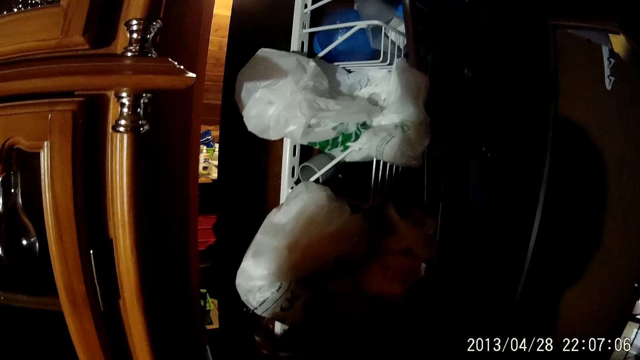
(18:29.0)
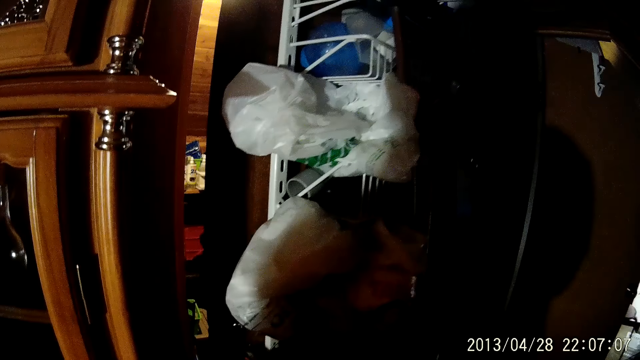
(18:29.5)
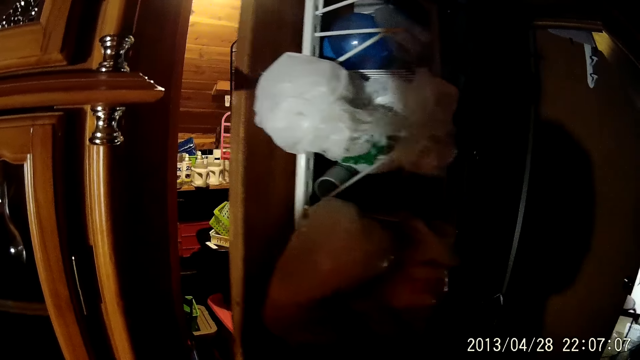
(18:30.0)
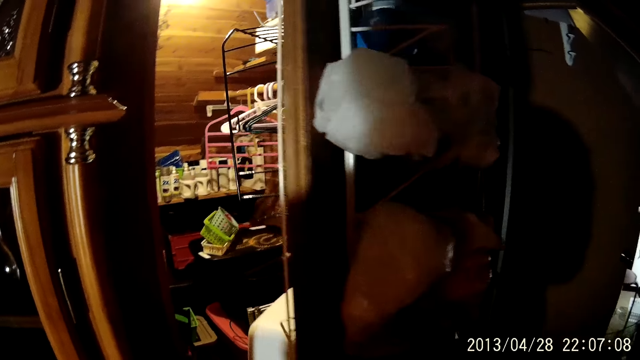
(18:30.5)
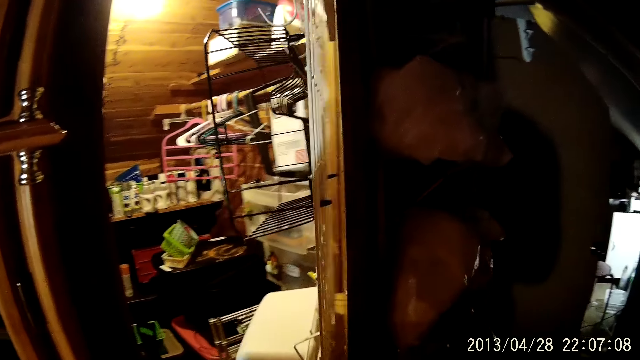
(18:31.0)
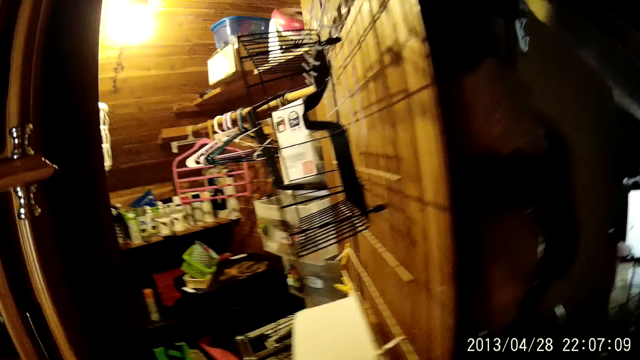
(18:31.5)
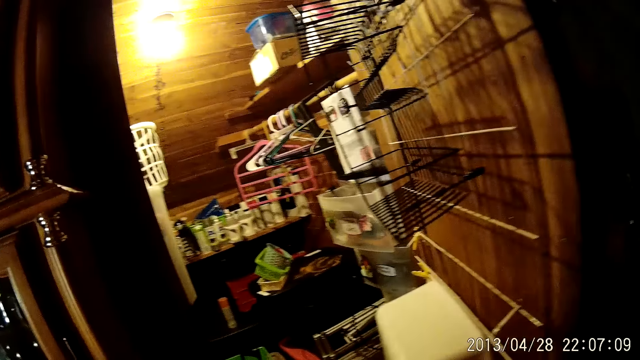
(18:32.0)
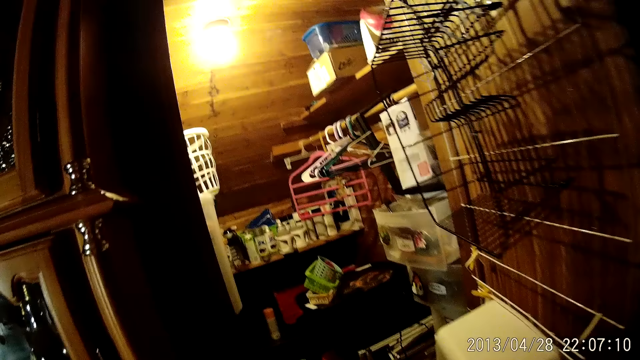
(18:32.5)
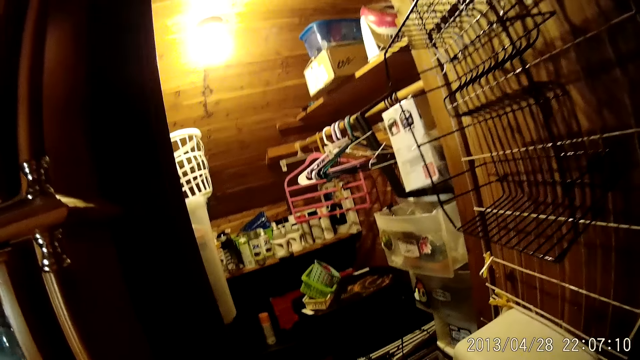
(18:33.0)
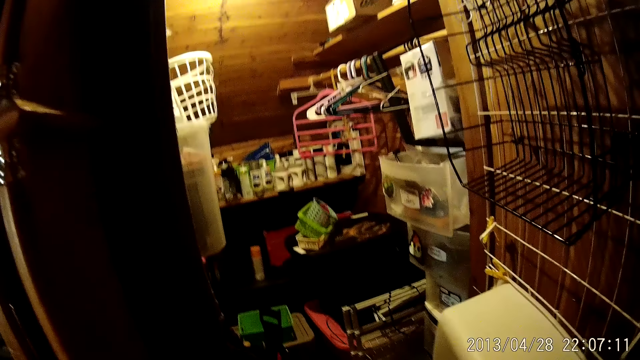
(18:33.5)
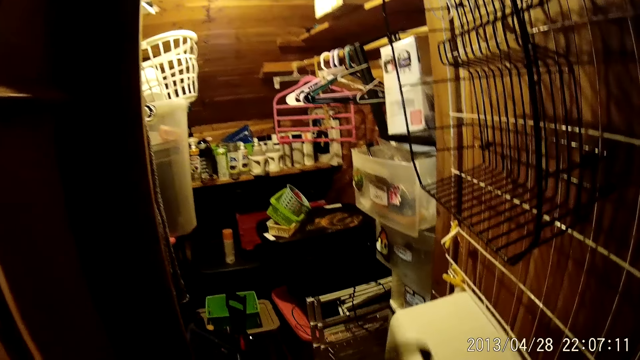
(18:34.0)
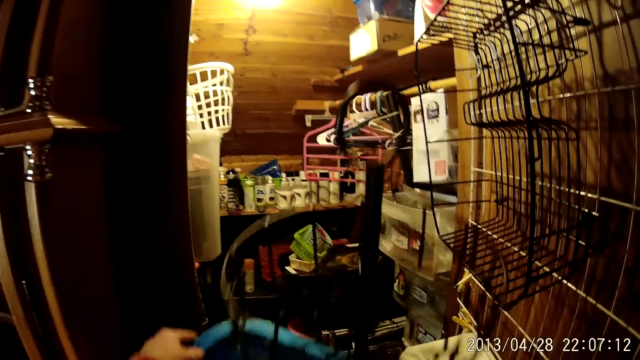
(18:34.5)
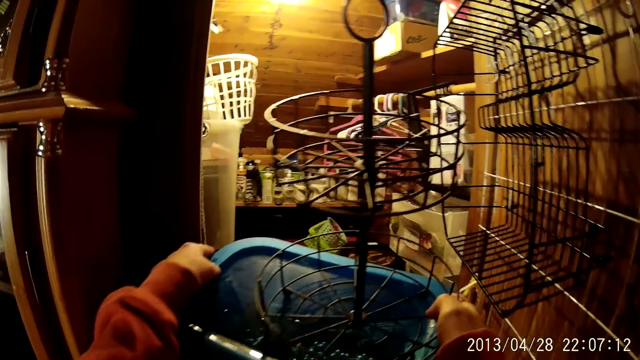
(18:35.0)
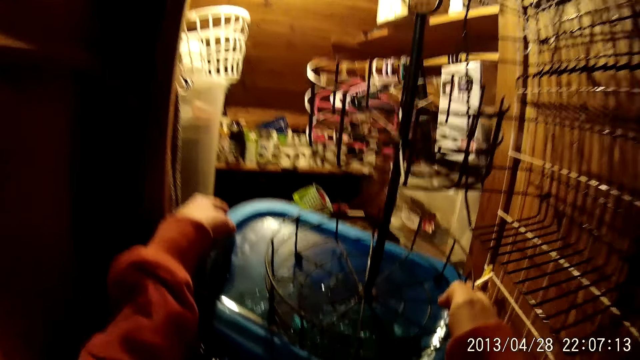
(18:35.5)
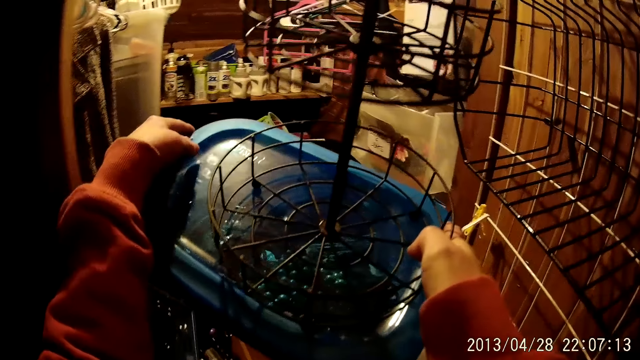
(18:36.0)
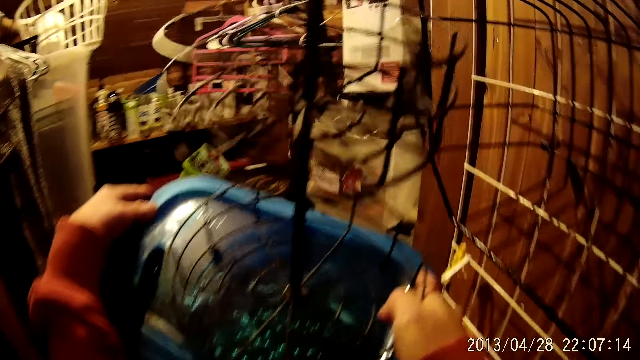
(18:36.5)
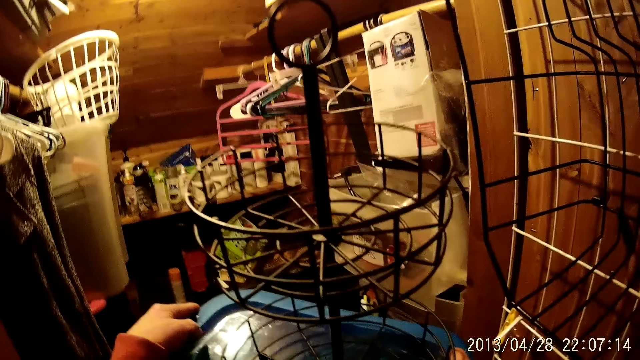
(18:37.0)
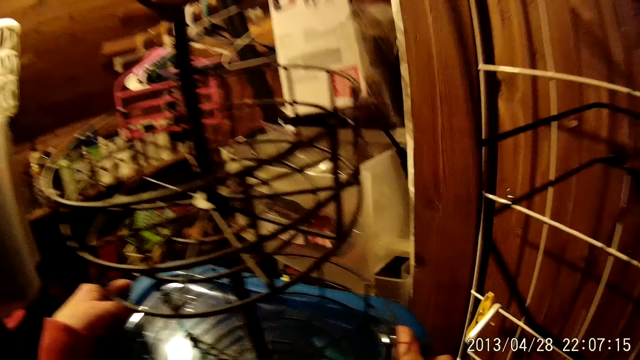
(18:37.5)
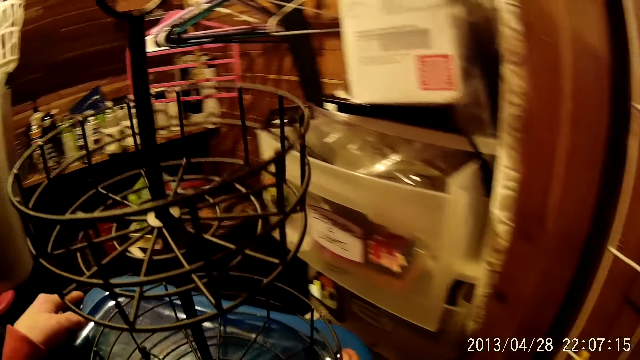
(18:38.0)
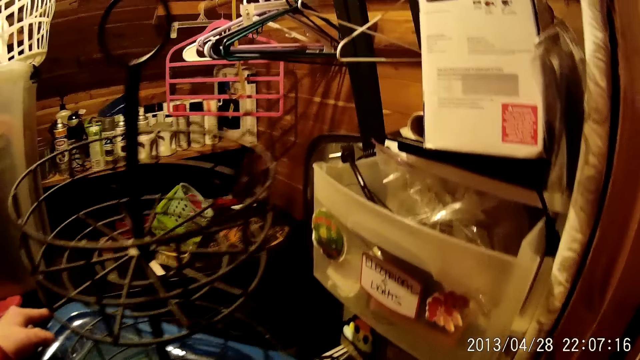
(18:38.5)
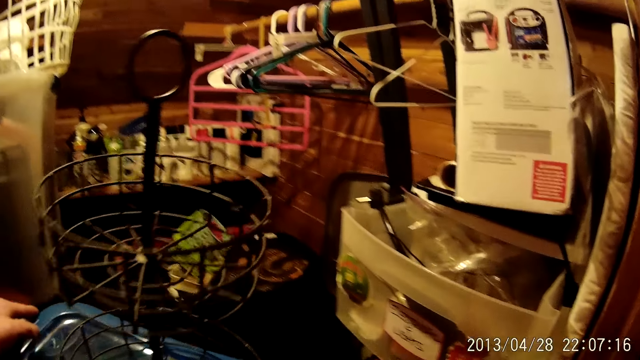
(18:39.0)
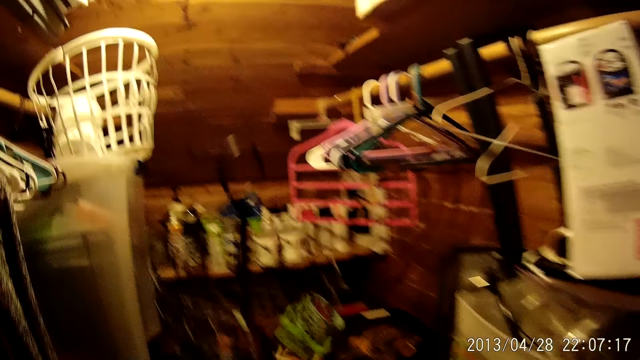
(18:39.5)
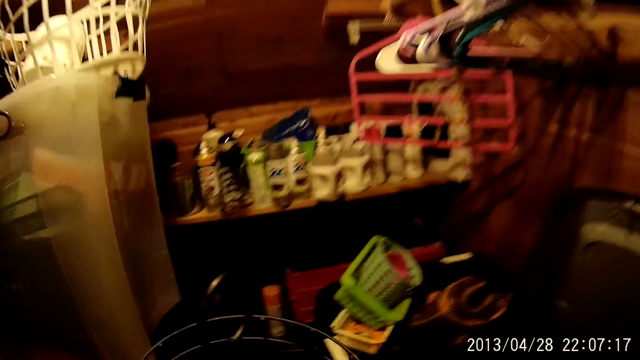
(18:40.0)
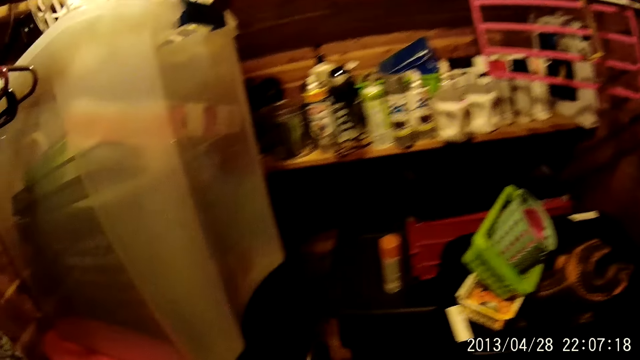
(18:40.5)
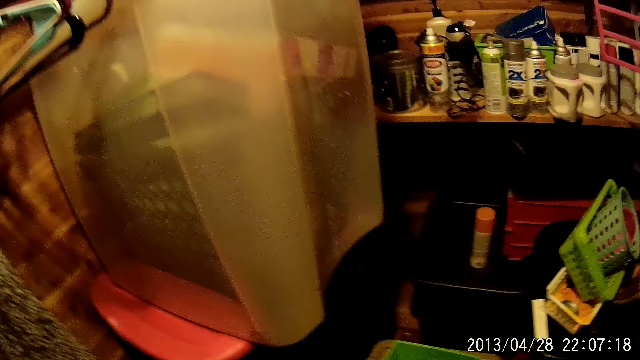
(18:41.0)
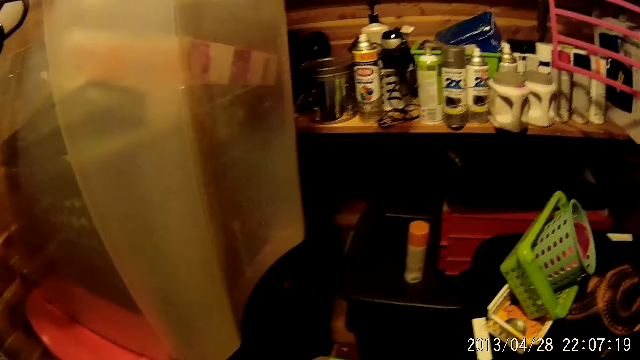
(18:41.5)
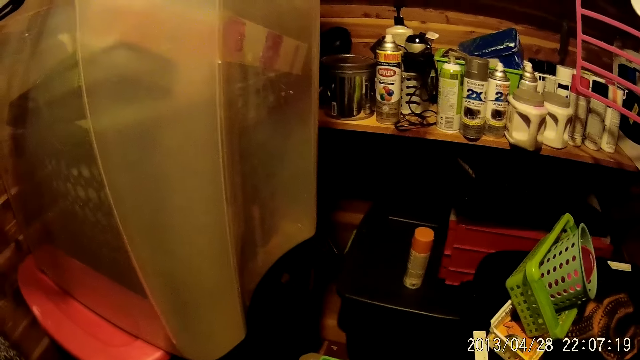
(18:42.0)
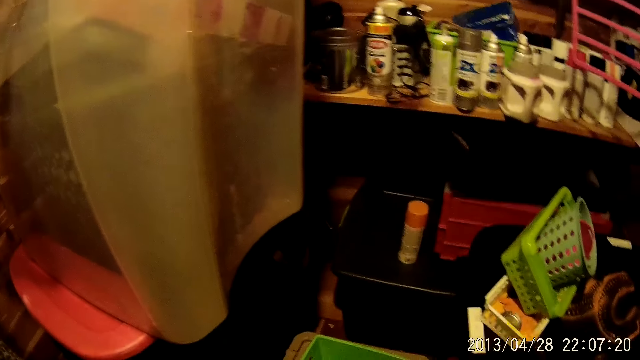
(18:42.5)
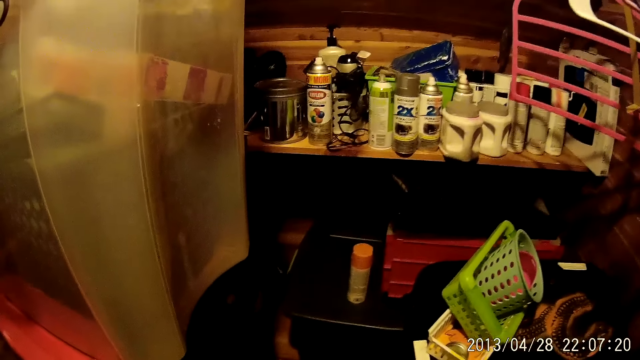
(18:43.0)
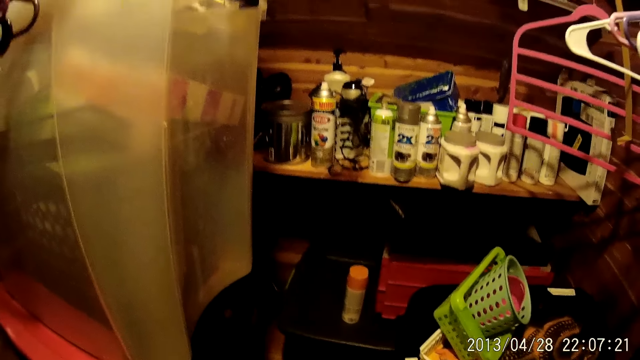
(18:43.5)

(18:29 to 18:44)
The camera wearer stands. They open a door. They walk into the dressing room. They place something on the floor.

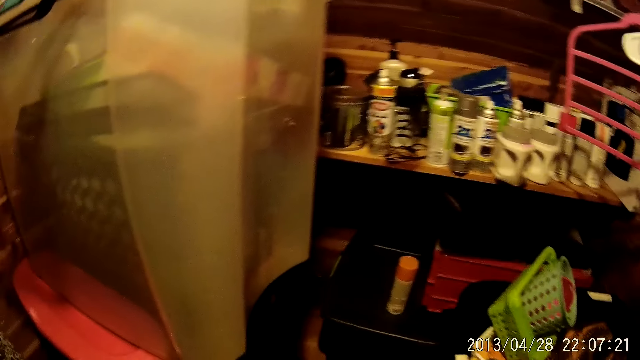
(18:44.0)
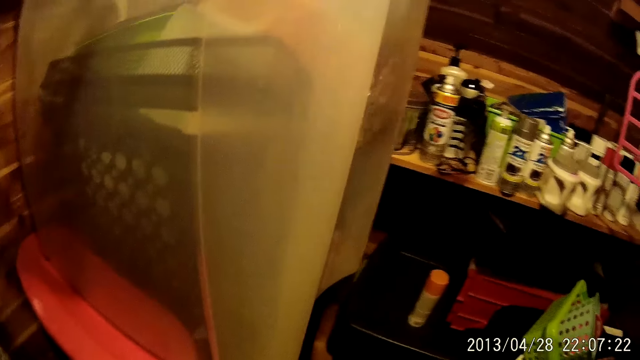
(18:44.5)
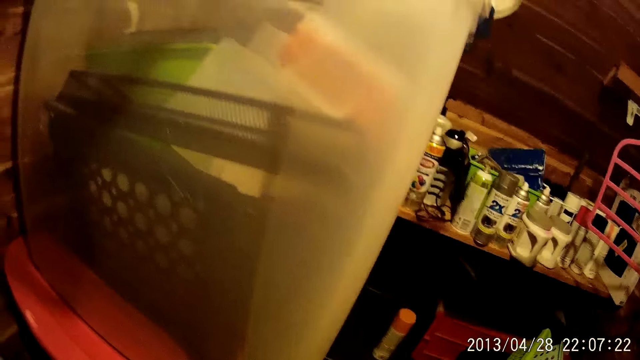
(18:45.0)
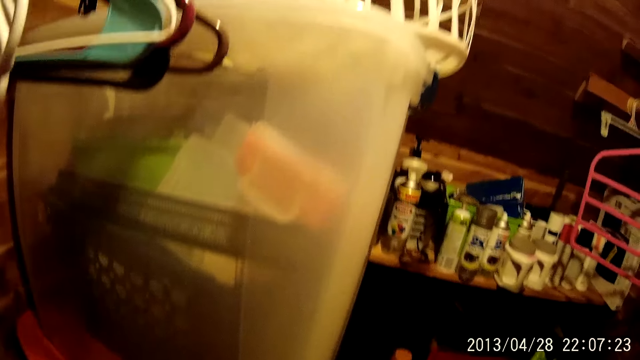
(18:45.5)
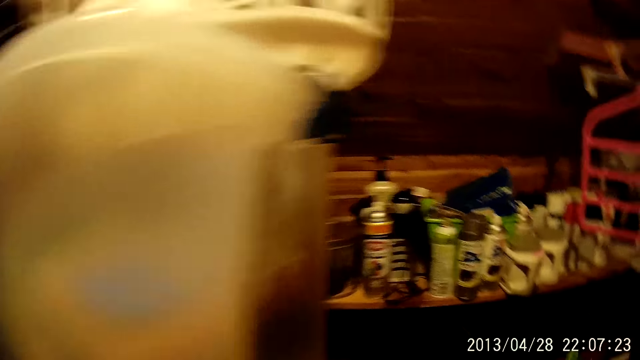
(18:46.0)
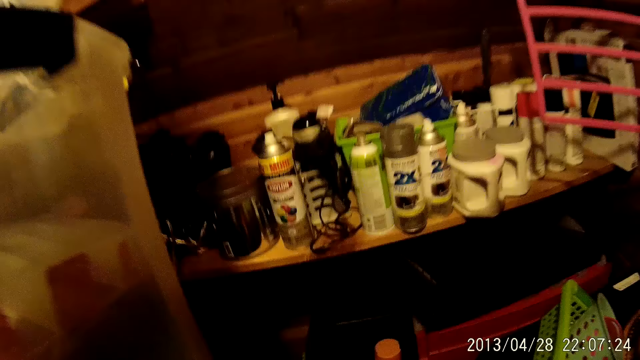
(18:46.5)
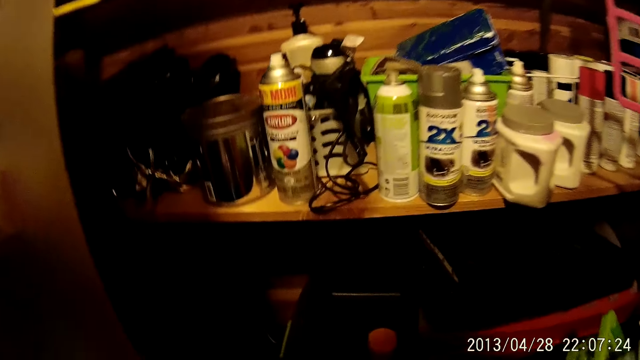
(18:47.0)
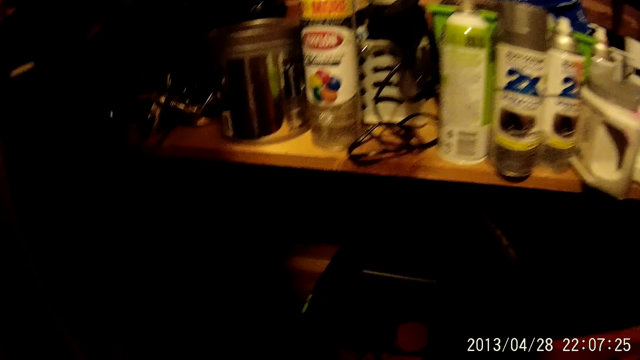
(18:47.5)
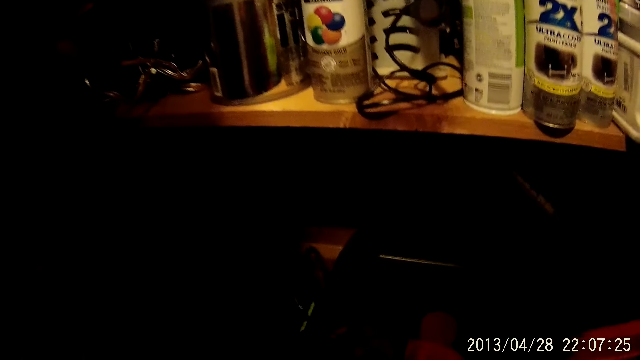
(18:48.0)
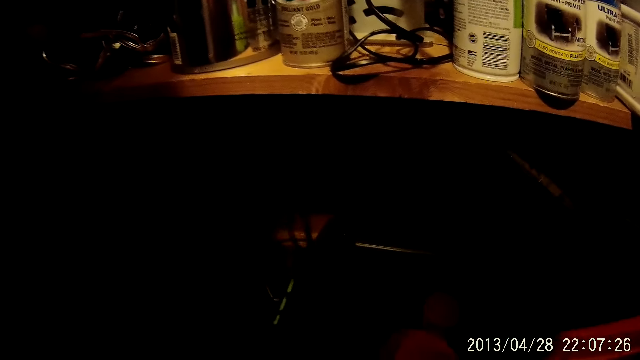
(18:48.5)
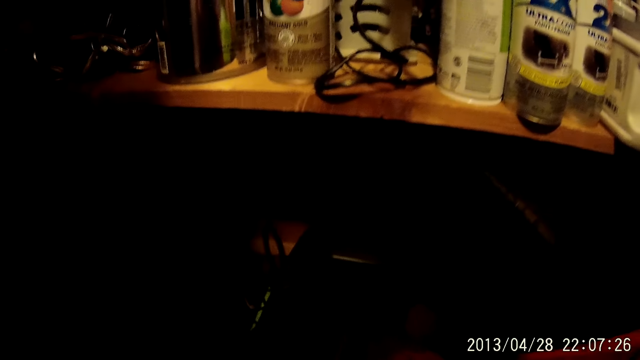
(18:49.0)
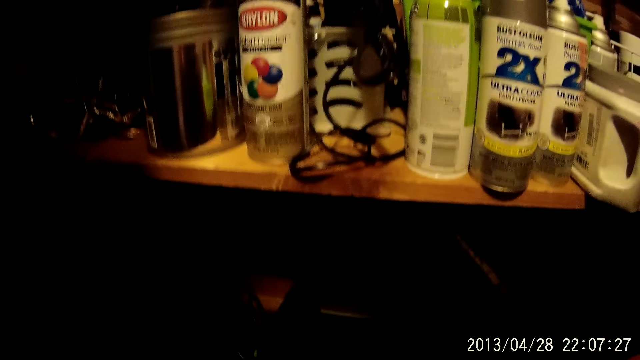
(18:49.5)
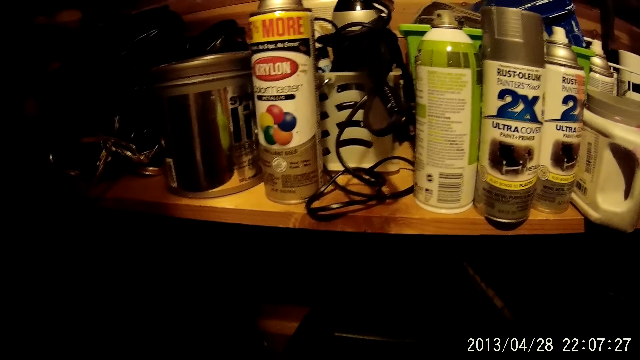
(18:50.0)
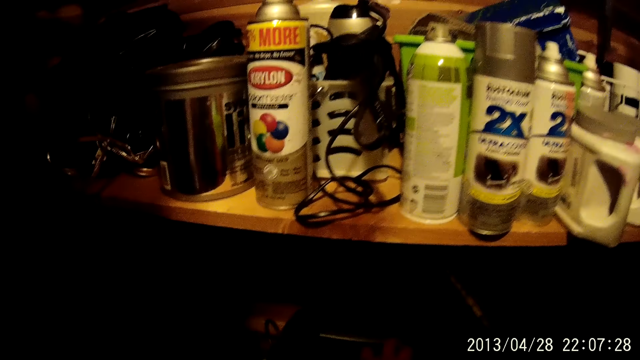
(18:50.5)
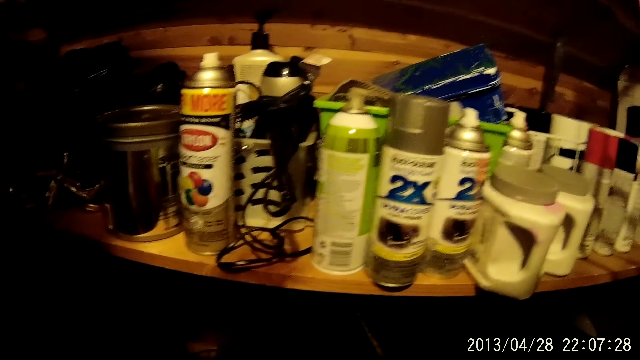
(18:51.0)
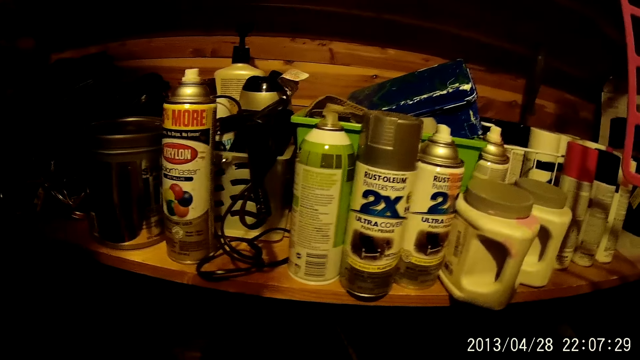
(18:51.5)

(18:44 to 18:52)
The camera wearer bends down. They place an iron wire countertop food storage on the floor.
